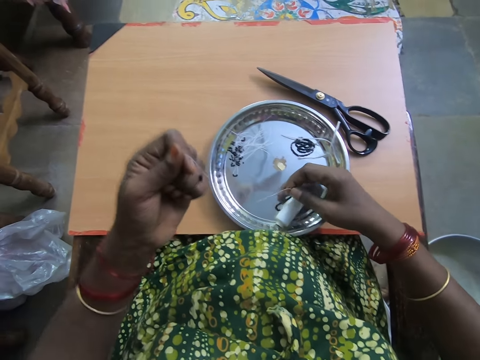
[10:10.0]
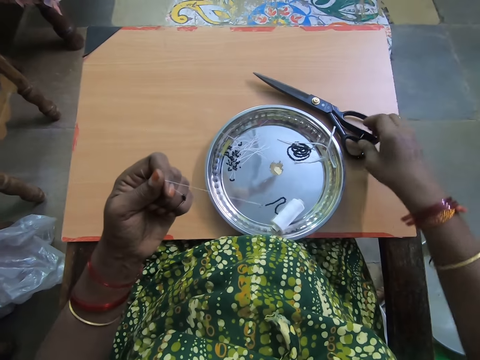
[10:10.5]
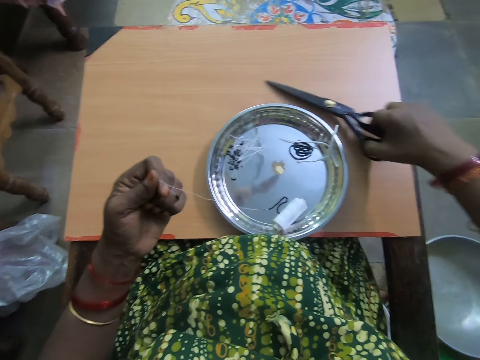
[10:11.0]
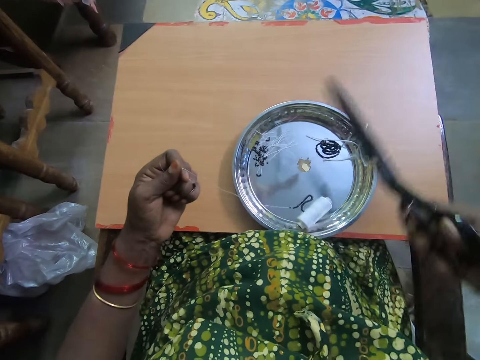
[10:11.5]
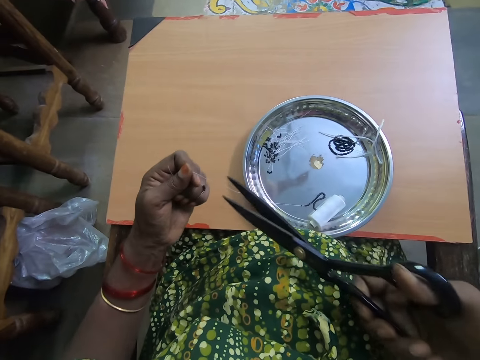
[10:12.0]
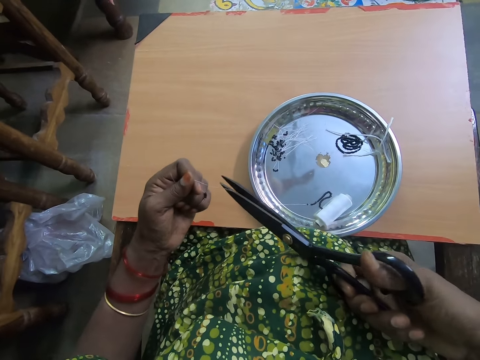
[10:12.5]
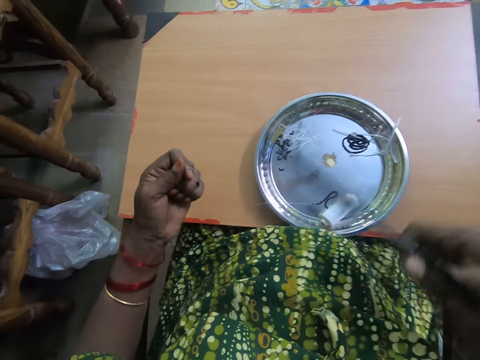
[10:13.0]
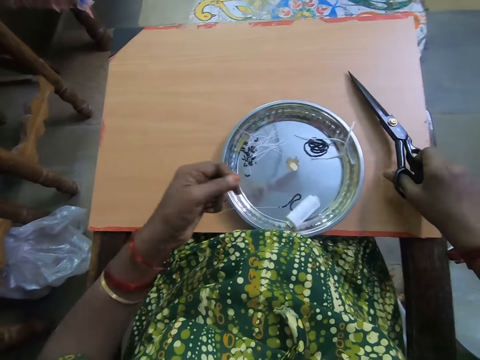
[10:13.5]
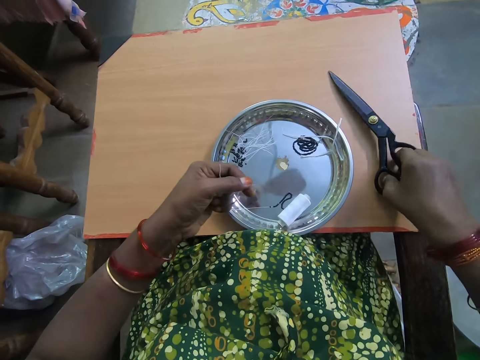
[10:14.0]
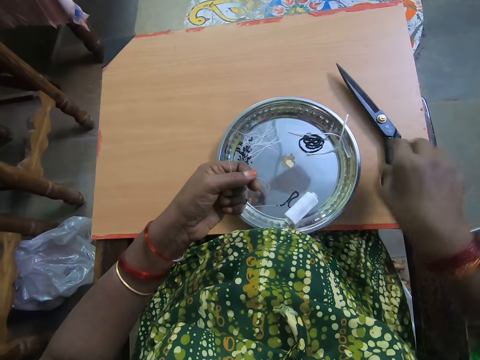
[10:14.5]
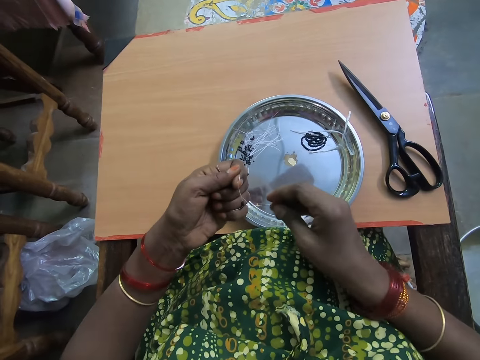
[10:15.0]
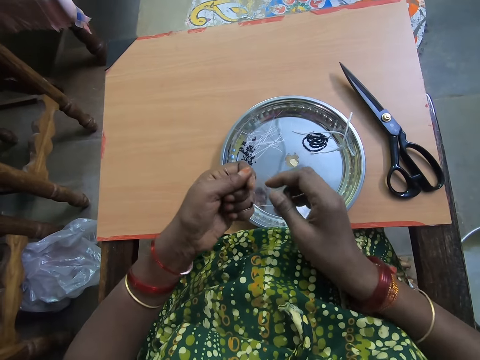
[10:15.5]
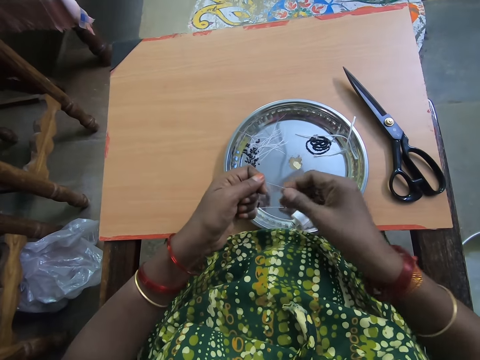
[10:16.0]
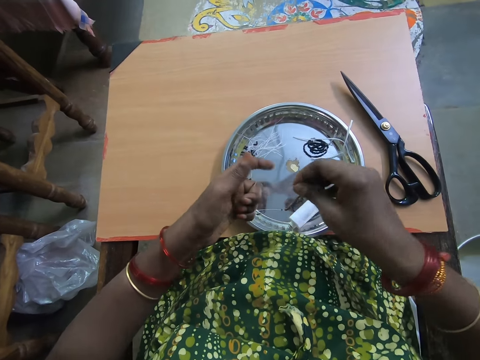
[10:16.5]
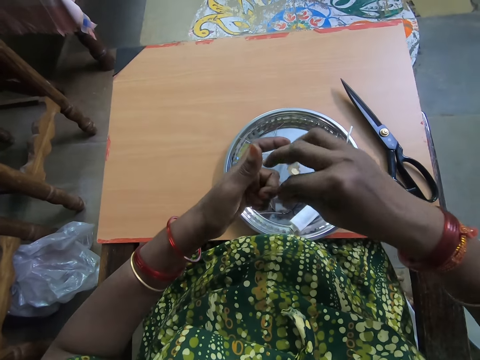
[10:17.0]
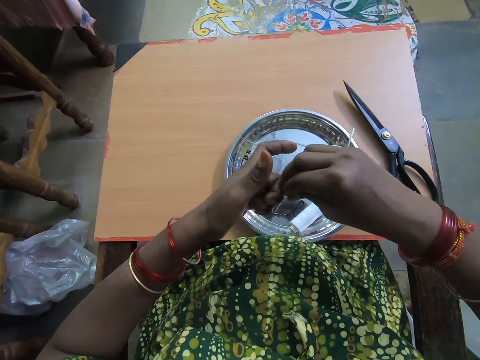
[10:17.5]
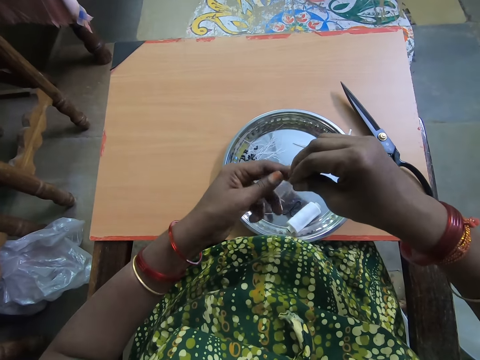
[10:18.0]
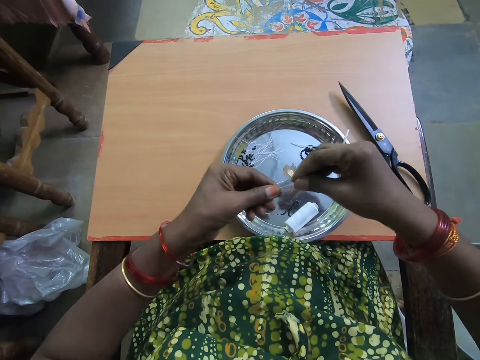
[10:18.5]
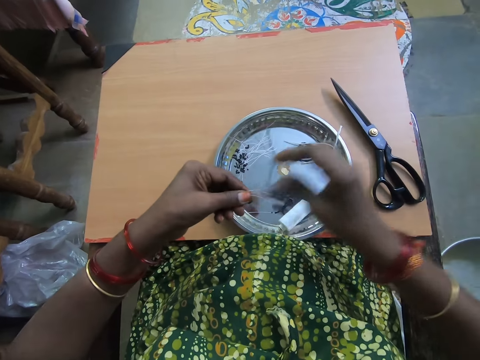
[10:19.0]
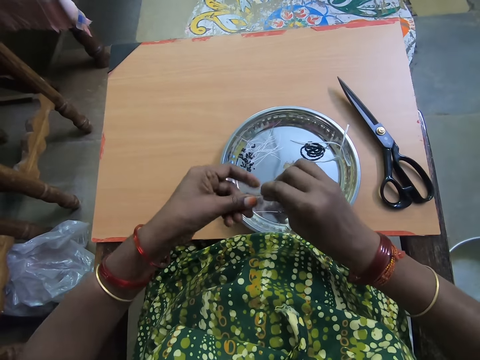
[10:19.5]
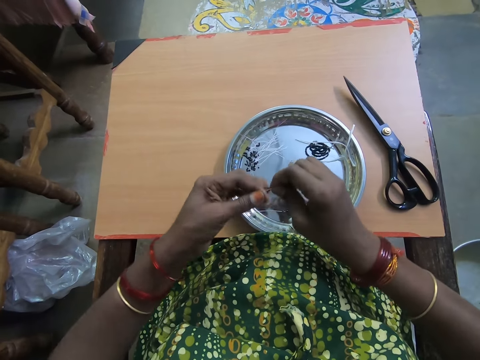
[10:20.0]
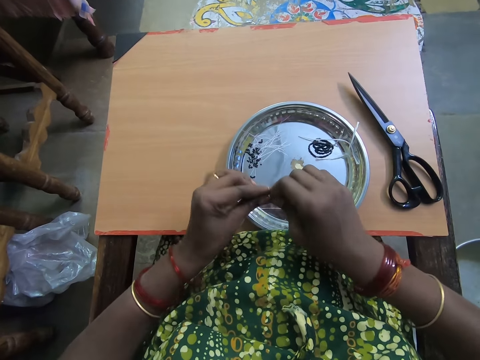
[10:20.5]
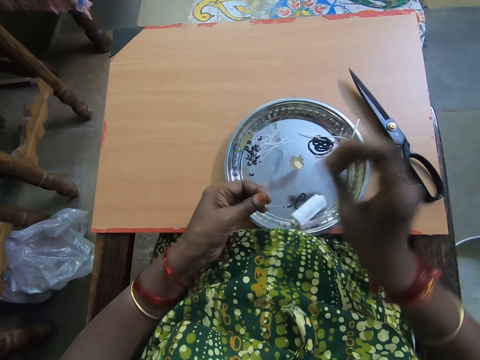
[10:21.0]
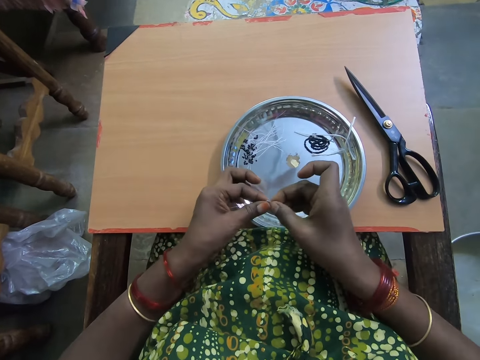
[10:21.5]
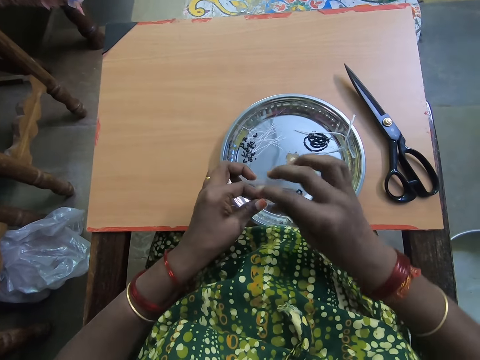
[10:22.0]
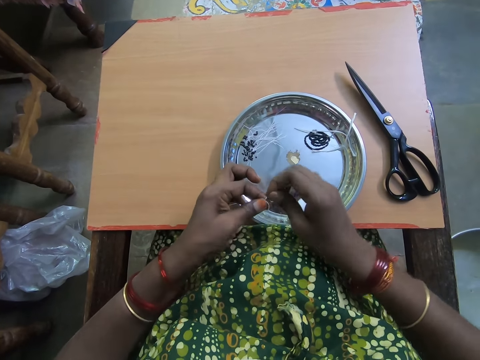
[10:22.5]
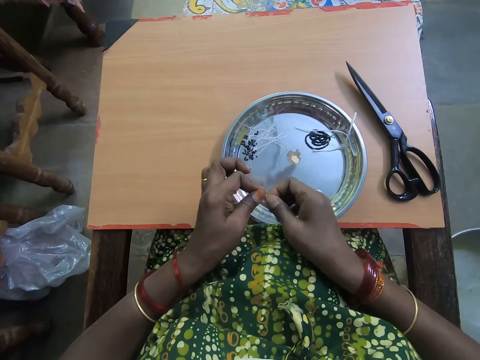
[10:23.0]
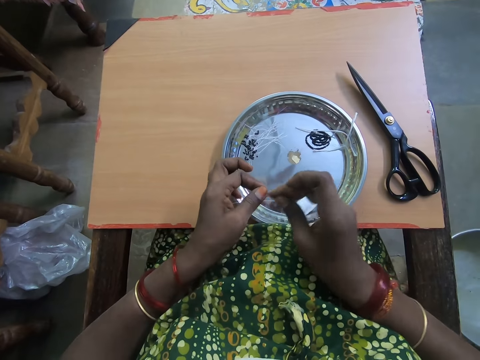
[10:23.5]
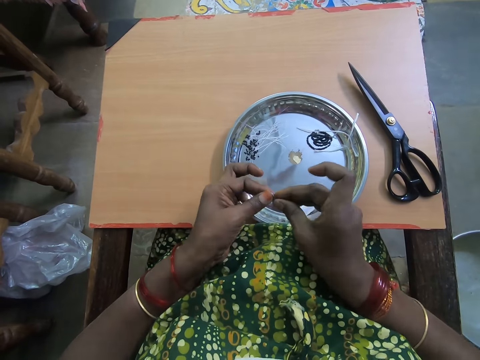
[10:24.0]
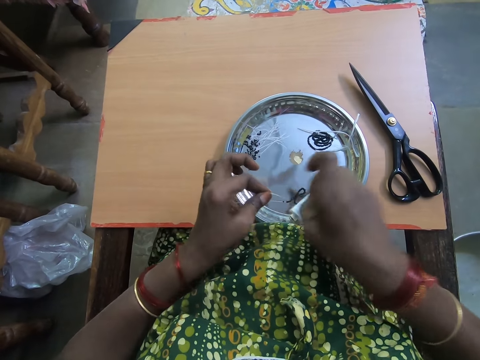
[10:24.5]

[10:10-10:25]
The camera wearer straightens the polyester yarn. She picks up the scissors from the table with her right hand. She cuts the beaded thread with the scissors. She drops the scissors on the table with her right hand. She folds the polyester yarn with her hands. She joins the tips of the thread together. She ties the tip of the thread with both hands.

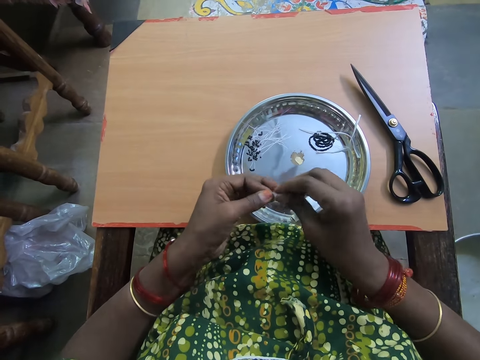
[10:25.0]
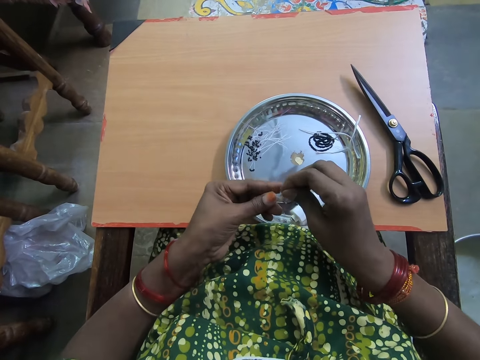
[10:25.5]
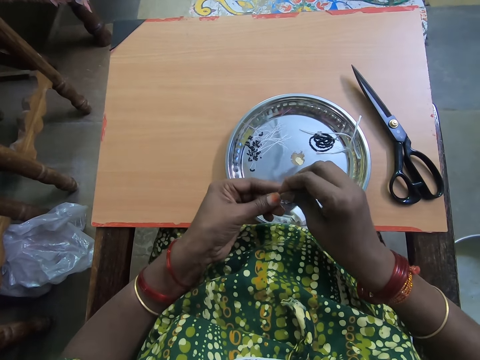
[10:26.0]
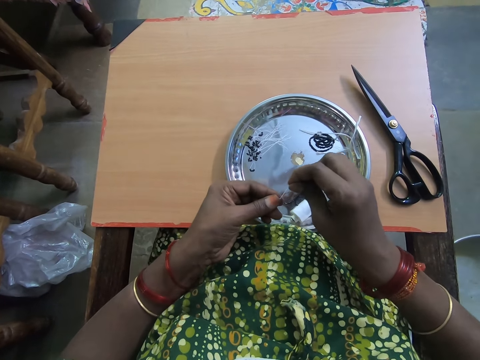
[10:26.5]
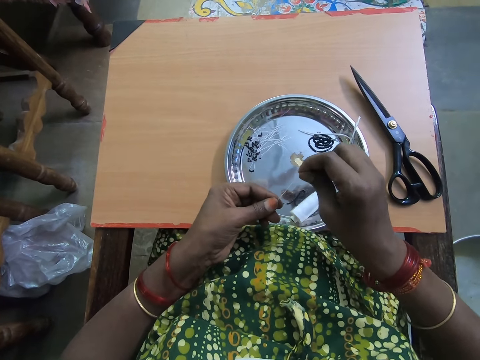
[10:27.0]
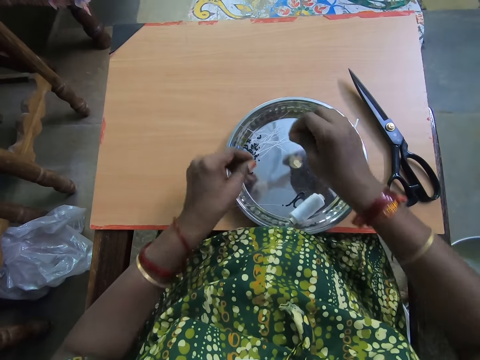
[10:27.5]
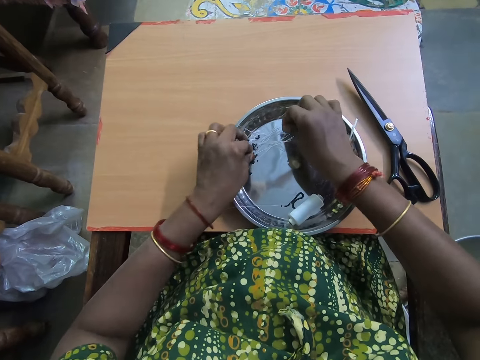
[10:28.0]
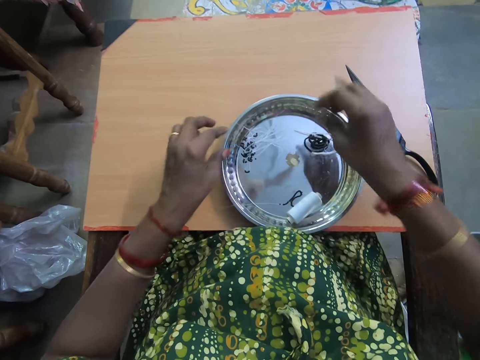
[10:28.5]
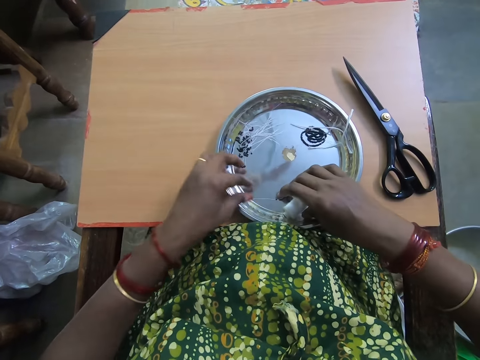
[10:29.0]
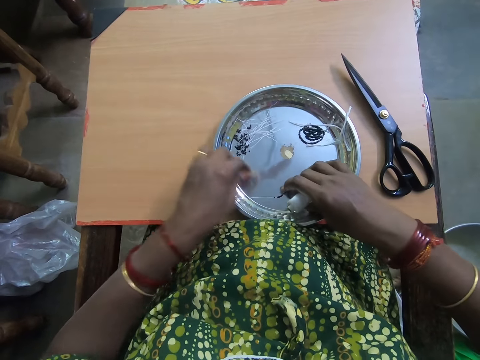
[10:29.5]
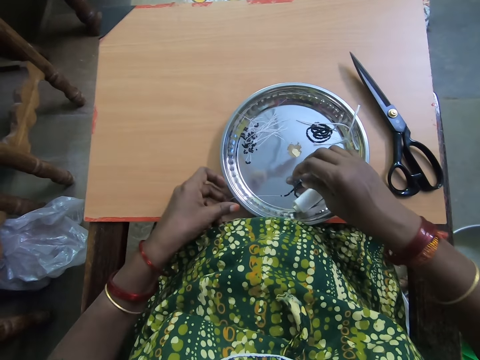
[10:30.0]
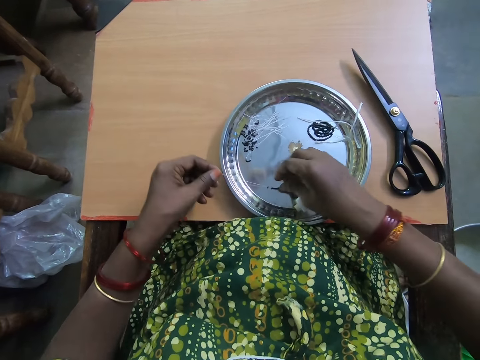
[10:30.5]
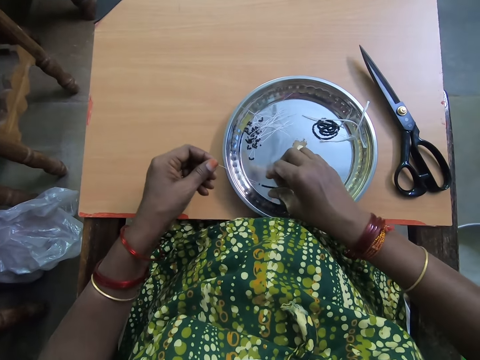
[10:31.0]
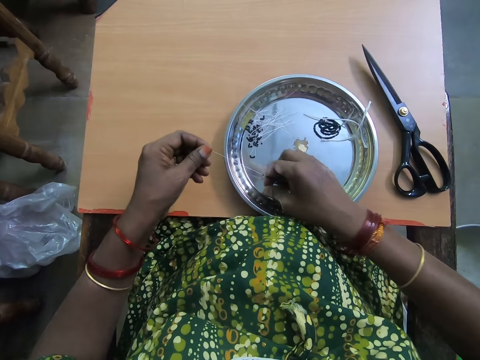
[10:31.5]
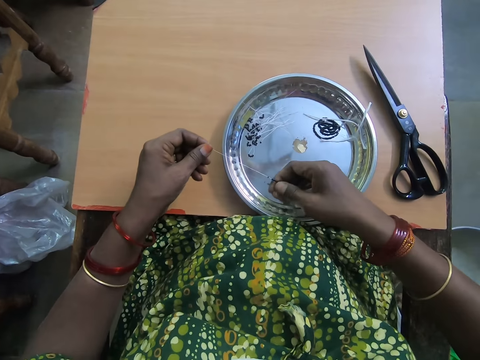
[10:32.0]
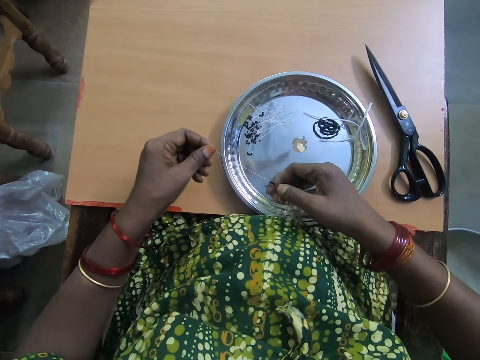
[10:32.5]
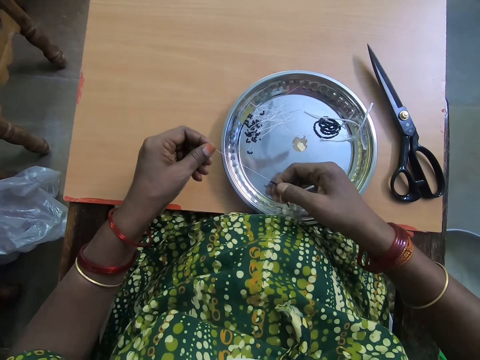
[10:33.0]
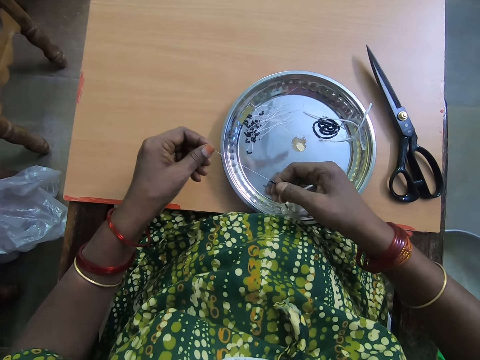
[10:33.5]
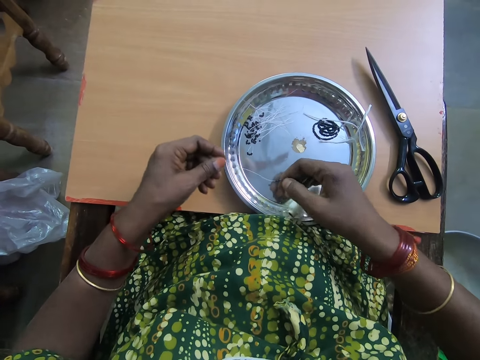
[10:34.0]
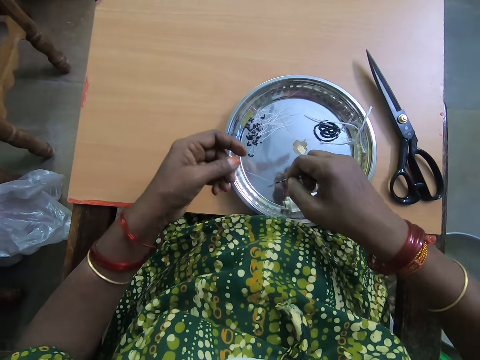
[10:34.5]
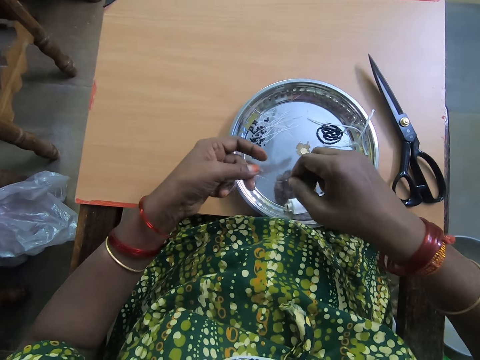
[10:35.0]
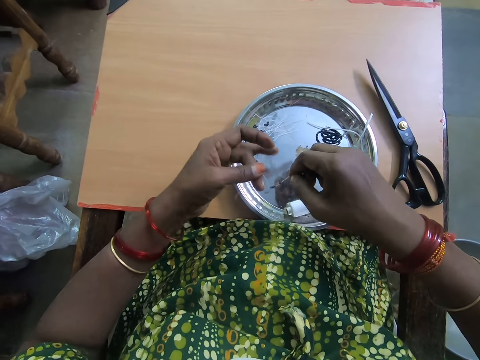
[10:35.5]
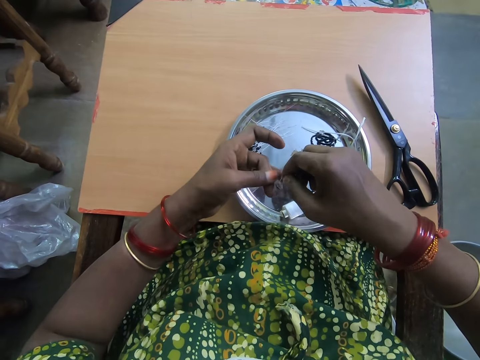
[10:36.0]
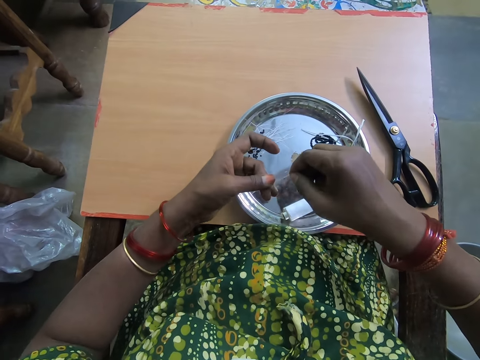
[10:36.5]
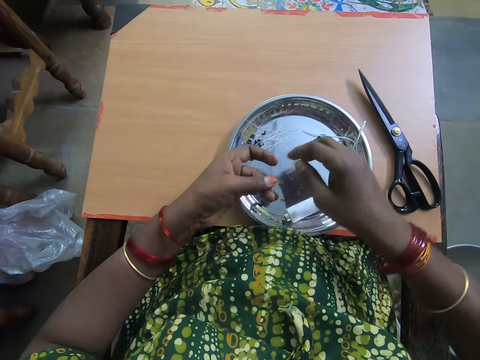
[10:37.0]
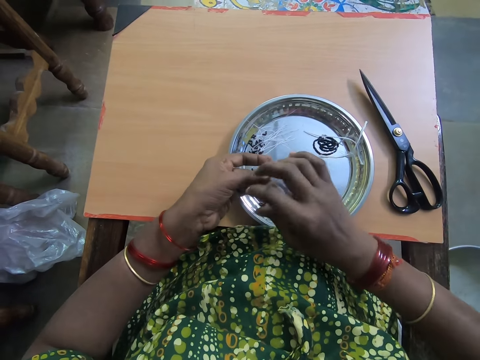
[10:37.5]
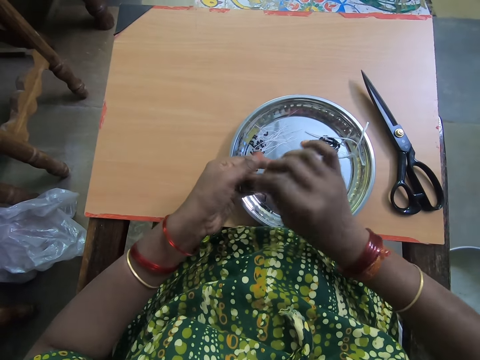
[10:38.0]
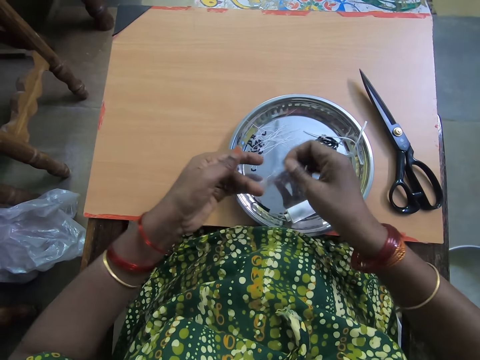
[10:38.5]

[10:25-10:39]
The camera wearer drops the beaded thread on a plate with both hands. She adjusts the thread roll on the plate with her right hand. She straightens the polyester yarn. She picks up the thread with her left hand. She separates the beads in the thread with her right hand. She pushes some beads down the thread with her right hand.
